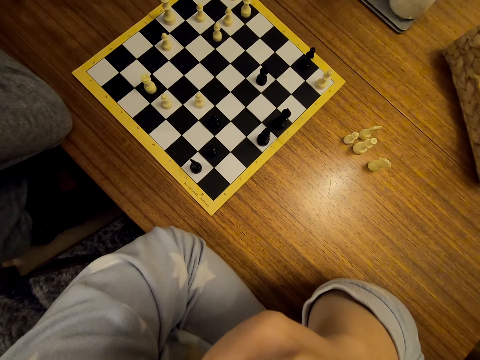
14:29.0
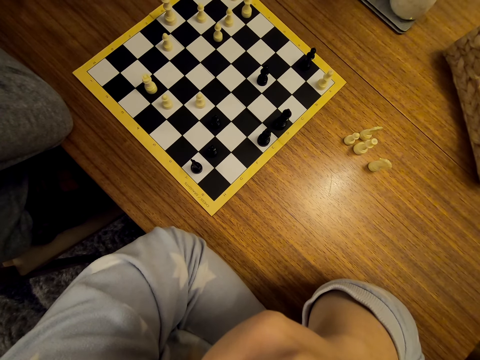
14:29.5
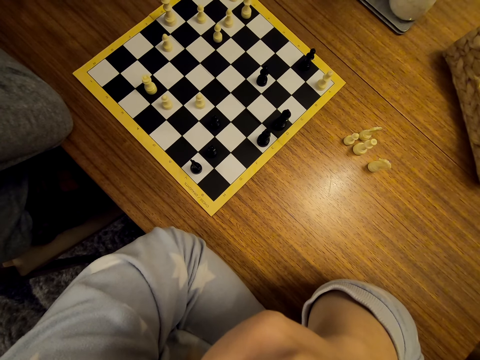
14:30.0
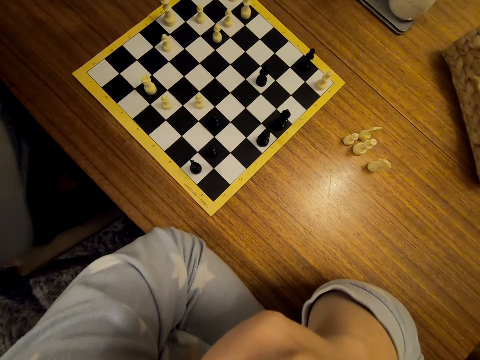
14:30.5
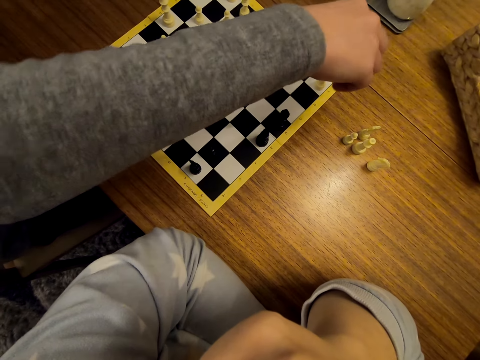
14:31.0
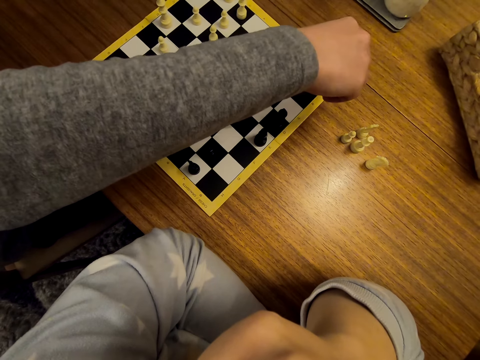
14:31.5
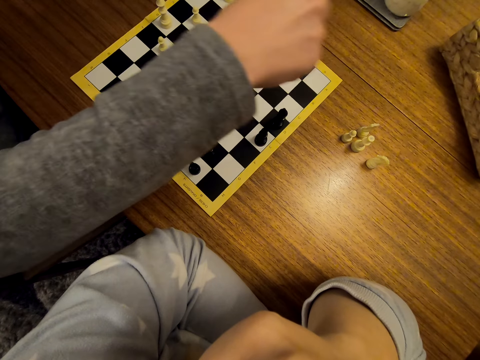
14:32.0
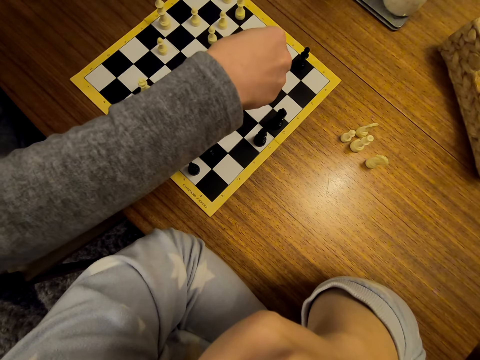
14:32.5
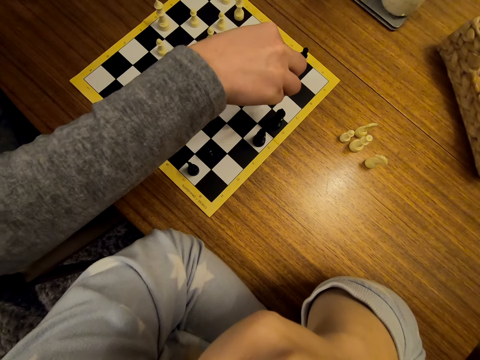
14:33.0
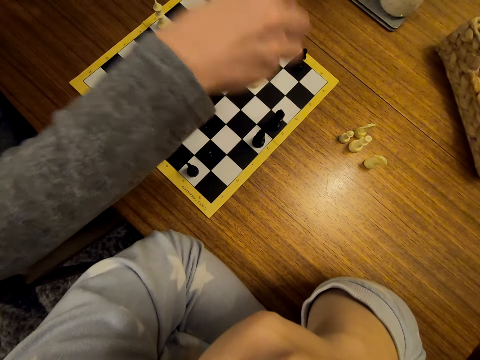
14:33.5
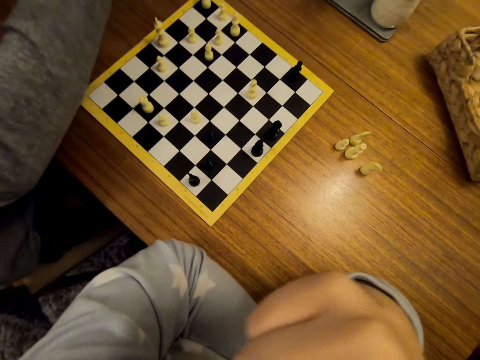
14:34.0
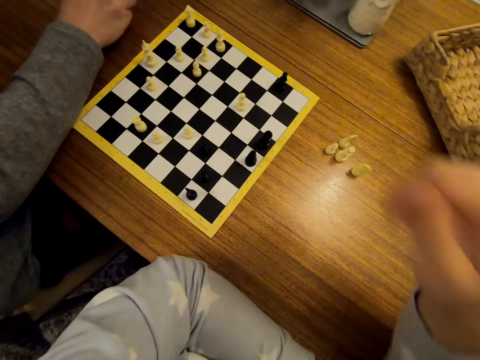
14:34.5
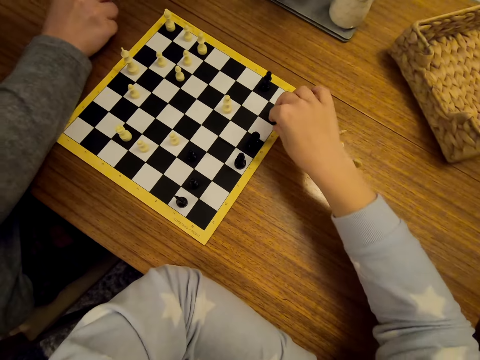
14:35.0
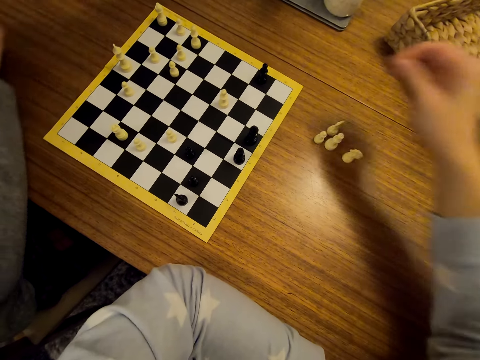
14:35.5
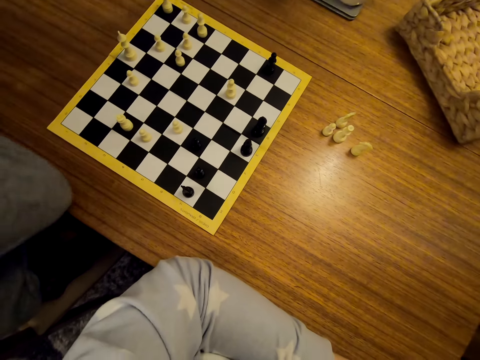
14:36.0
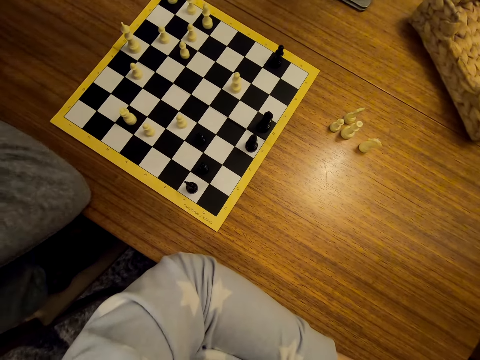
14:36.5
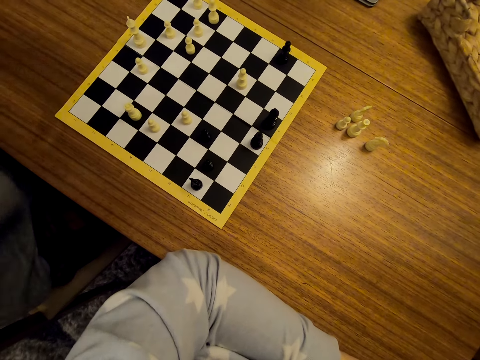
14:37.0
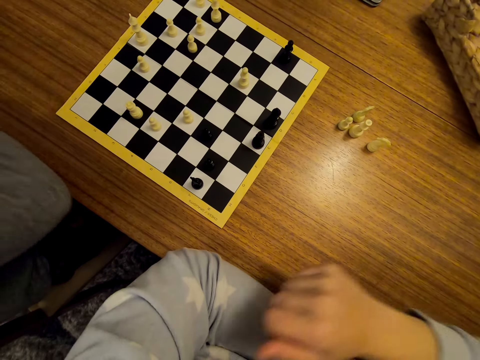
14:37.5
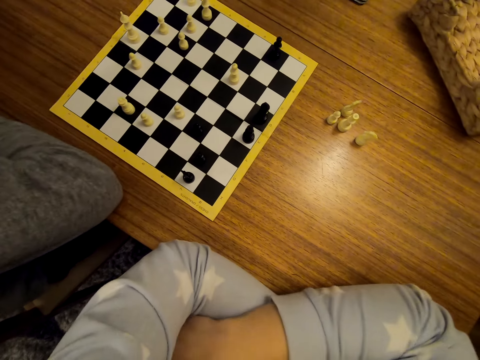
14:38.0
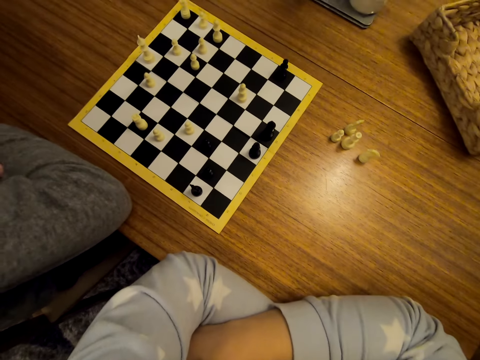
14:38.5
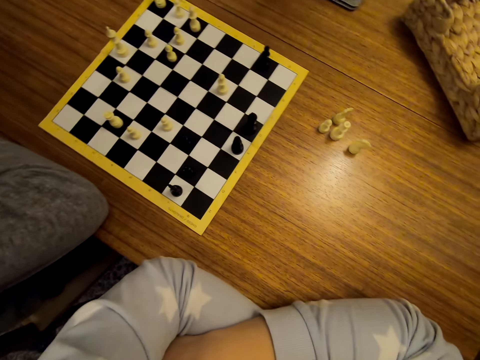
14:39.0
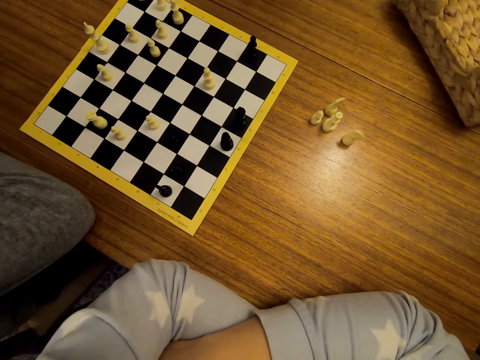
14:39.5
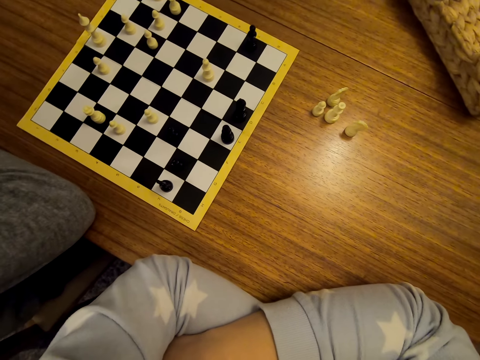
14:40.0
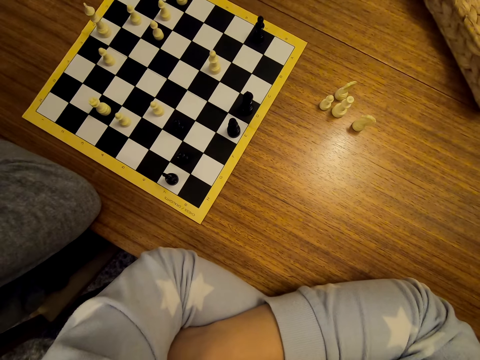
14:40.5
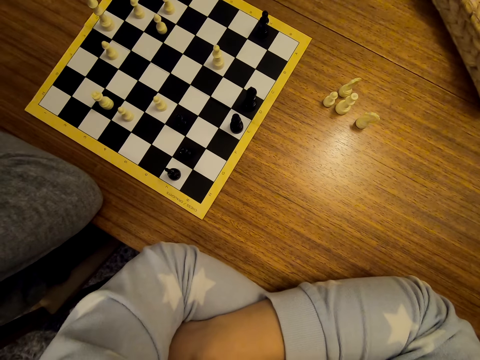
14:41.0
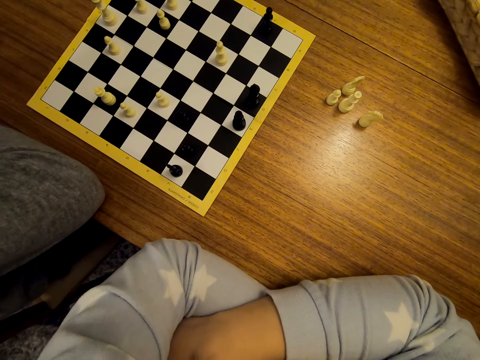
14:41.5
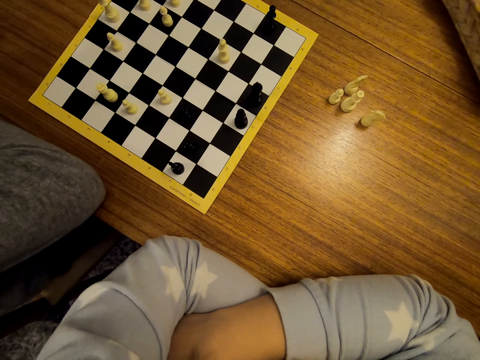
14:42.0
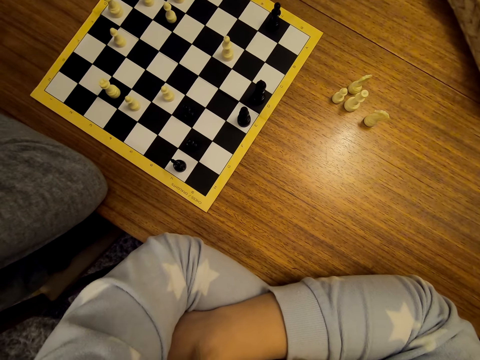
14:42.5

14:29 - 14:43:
A man shifts a chess piece on the chessboard, picks up another chess piece on the board and drops the piece on the table. The camera wearer moves their hand over the chessboard. The man moves the pawns on the chess board. The man stares at the chess. The camera wearer stares at the chess.

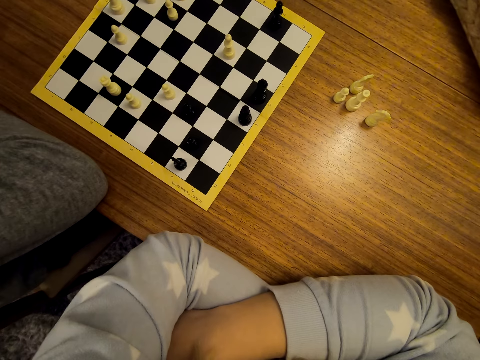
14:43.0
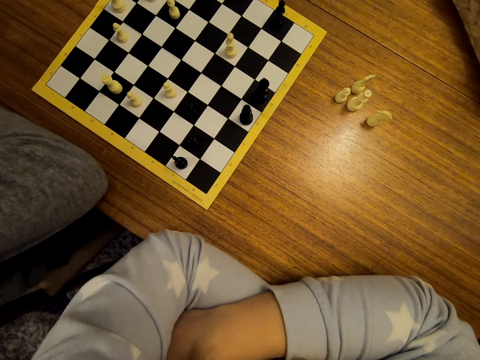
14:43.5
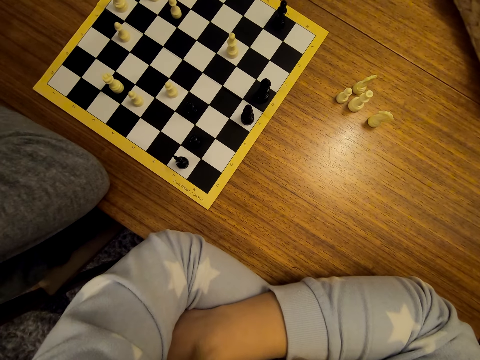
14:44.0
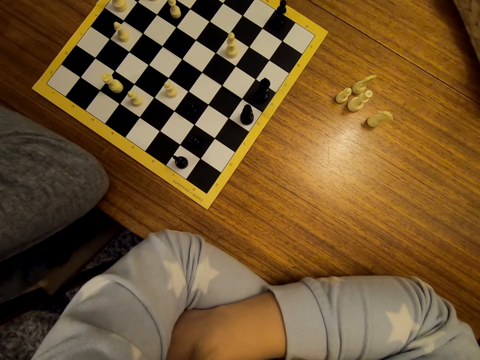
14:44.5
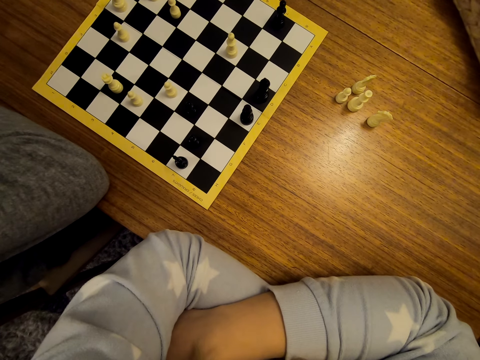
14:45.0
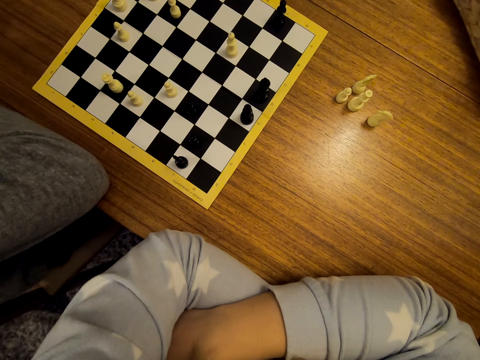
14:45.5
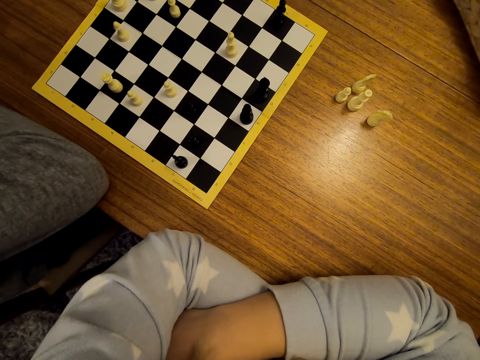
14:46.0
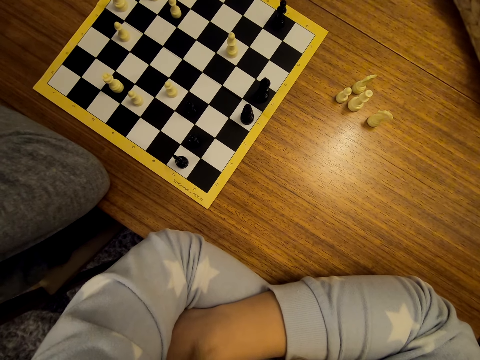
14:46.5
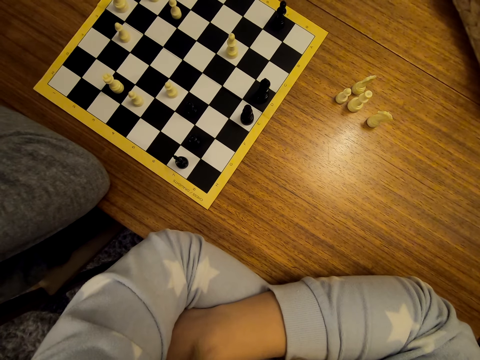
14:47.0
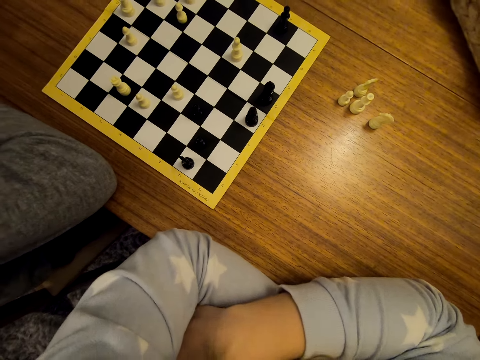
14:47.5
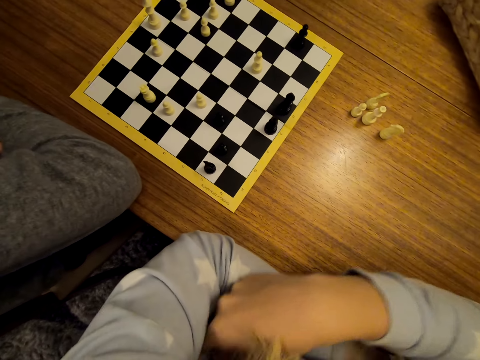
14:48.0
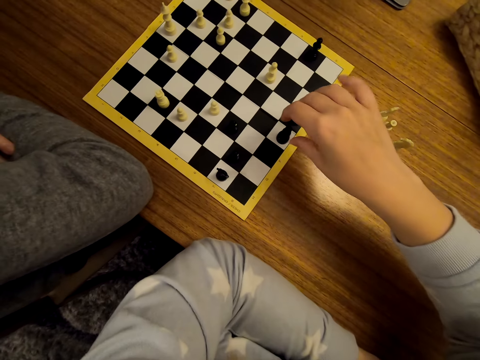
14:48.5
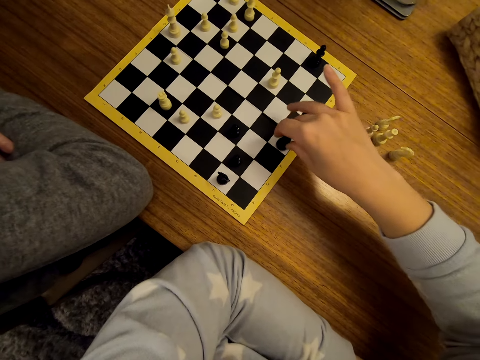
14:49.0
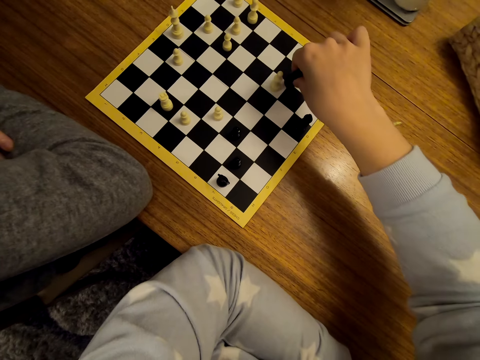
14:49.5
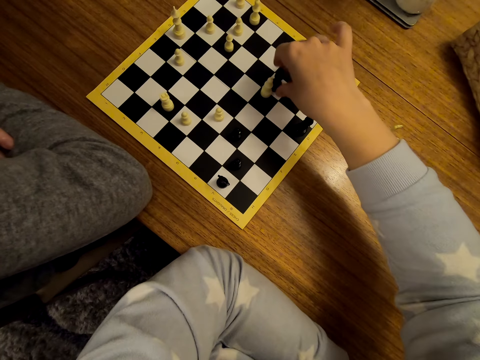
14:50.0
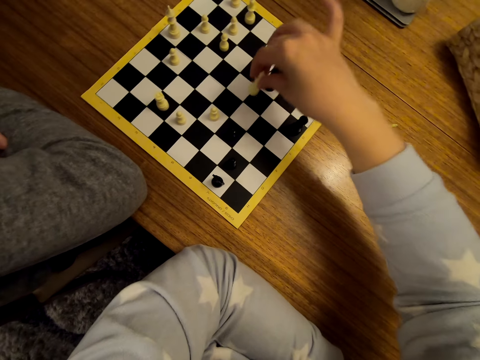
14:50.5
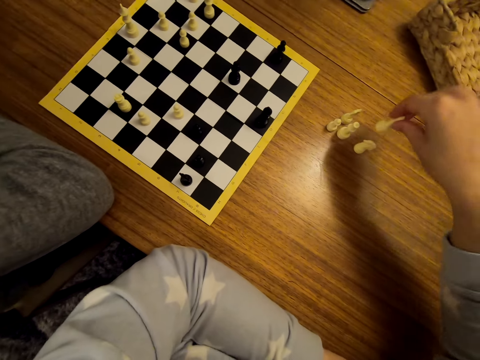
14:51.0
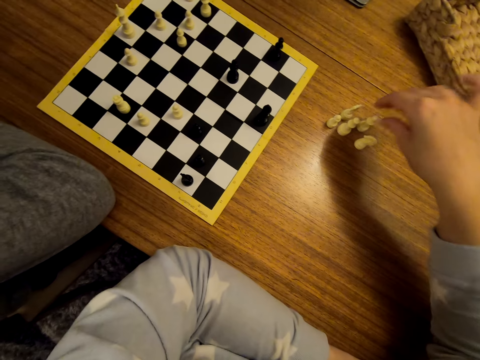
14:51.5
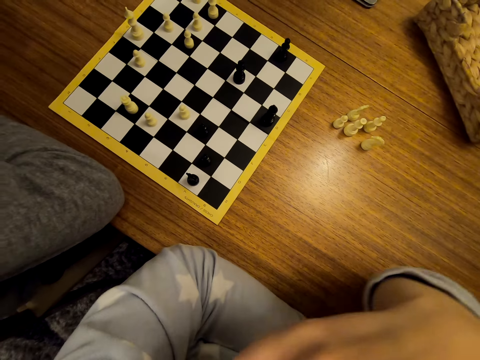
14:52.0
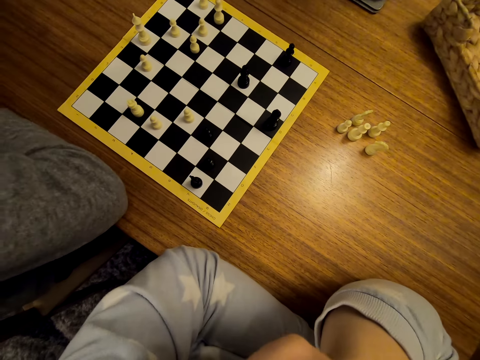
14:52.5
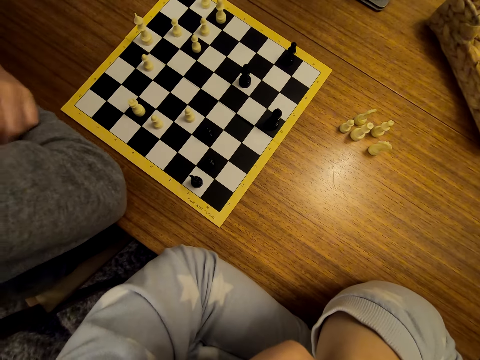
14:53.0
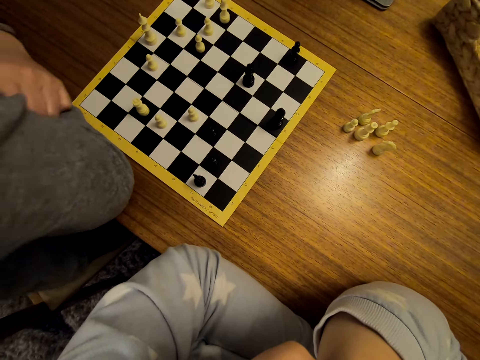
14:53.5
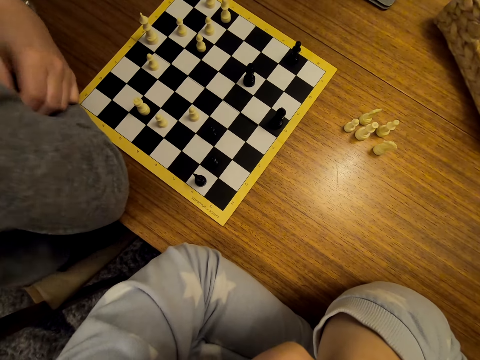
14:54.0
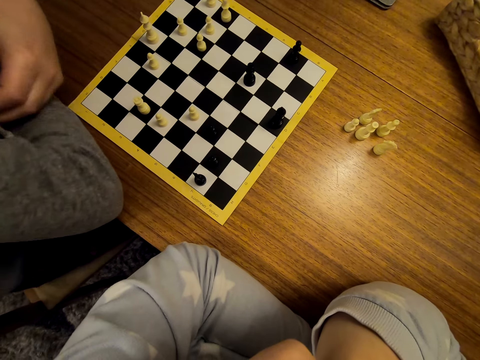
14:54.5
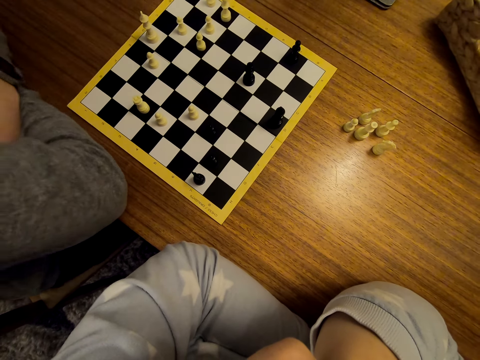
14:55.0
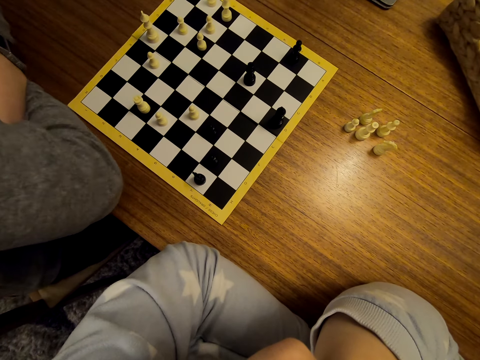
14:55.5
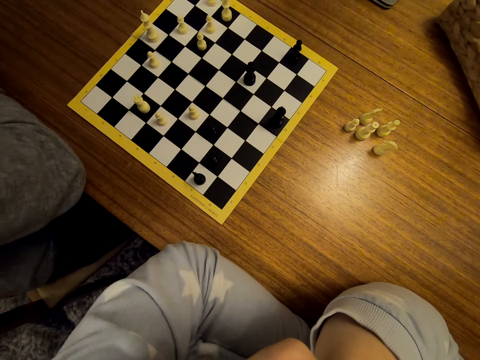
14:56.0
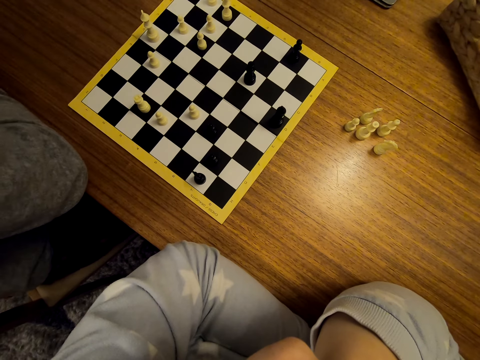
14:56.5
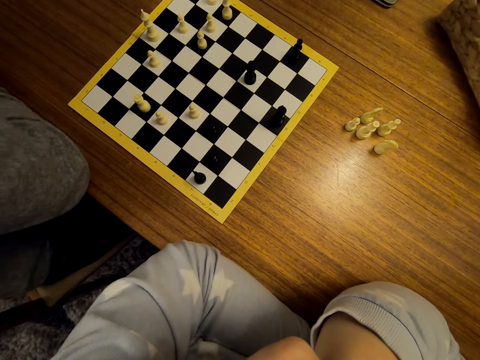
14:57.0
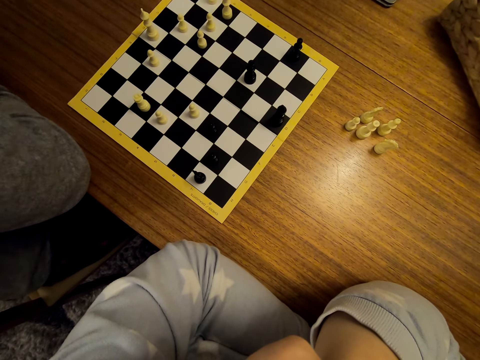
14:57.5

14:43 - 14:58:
The camera wearer moves the pawns on the chess board. They pick a piece from the chessboard. They drop the piece on the table. They stare at the chess.
